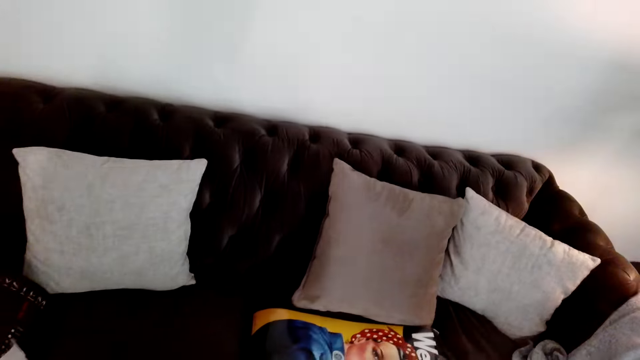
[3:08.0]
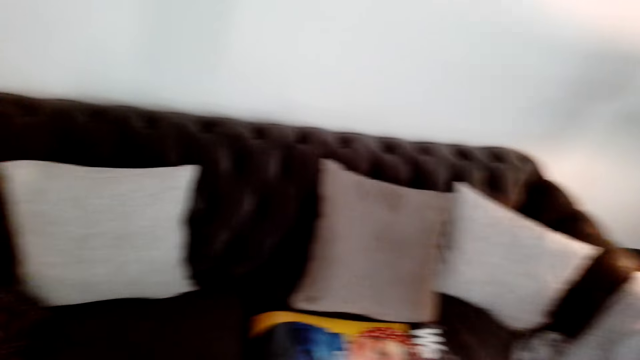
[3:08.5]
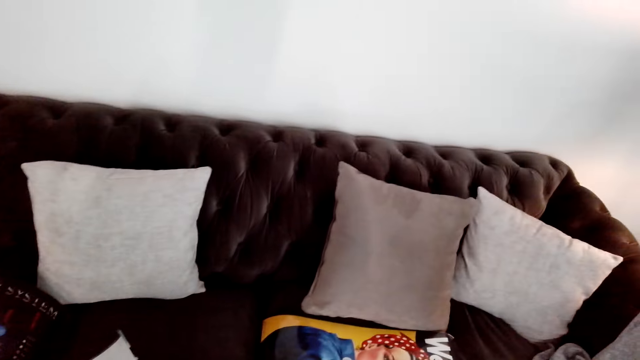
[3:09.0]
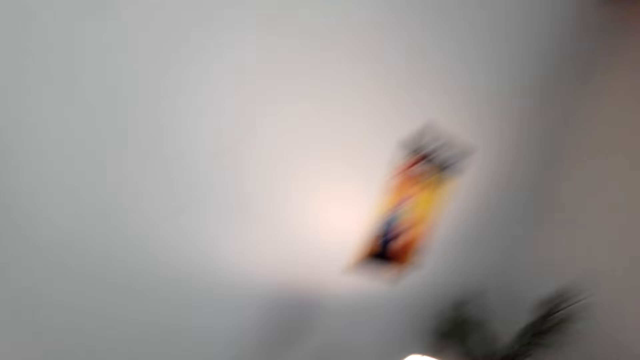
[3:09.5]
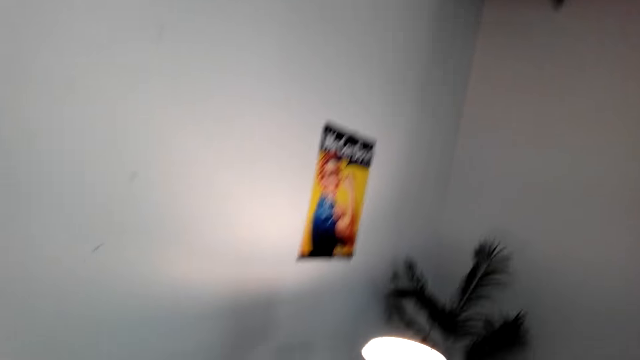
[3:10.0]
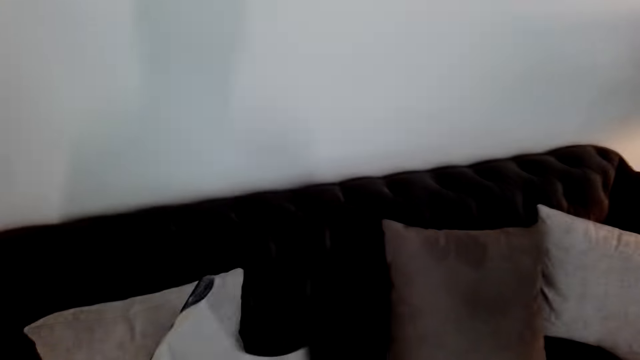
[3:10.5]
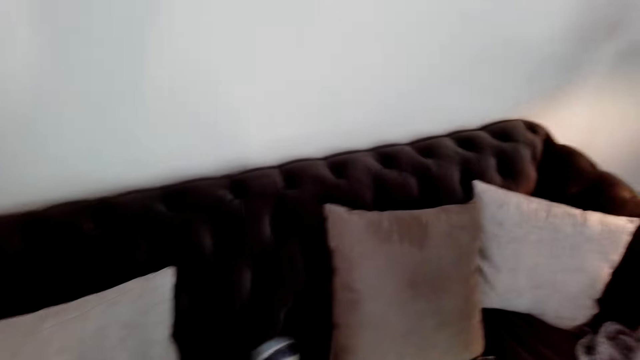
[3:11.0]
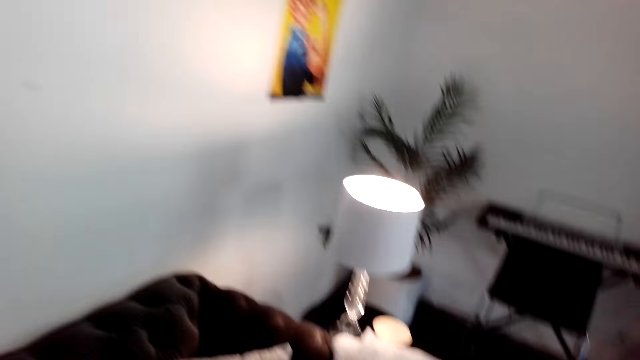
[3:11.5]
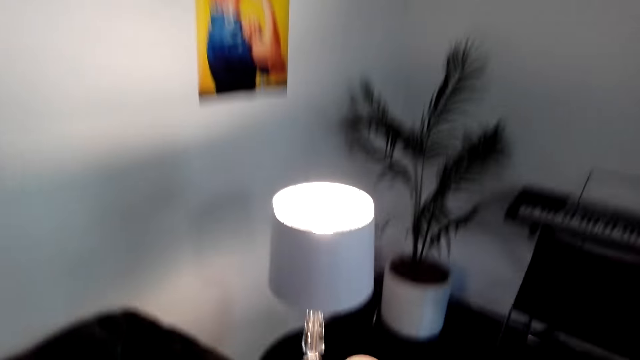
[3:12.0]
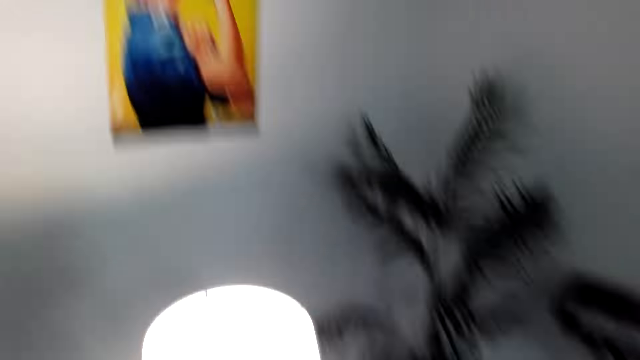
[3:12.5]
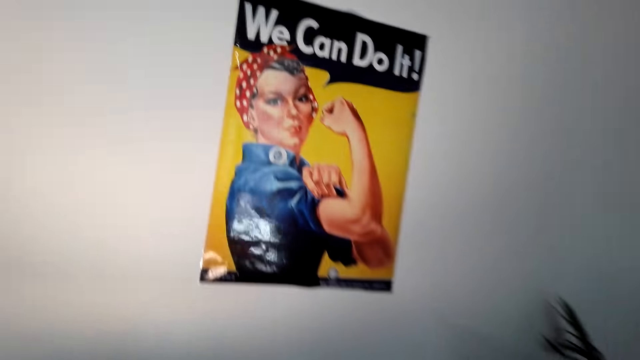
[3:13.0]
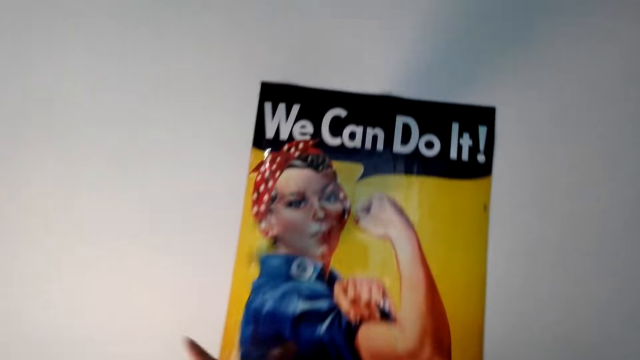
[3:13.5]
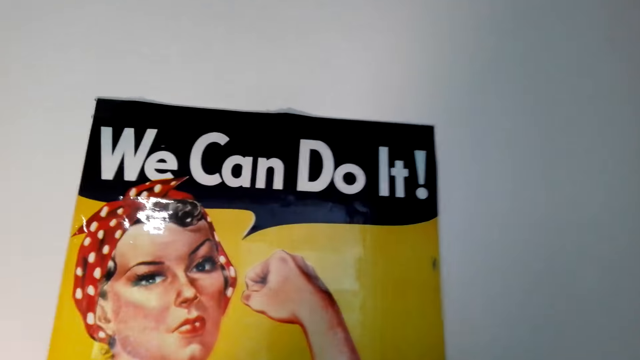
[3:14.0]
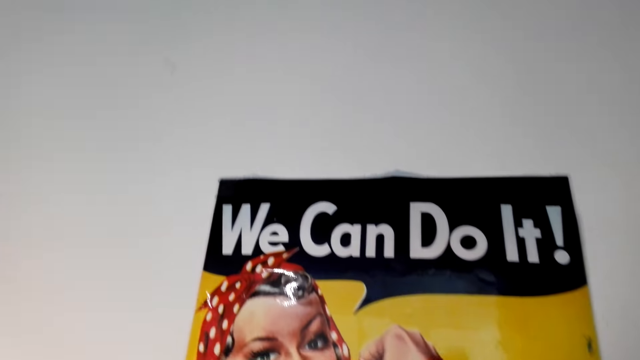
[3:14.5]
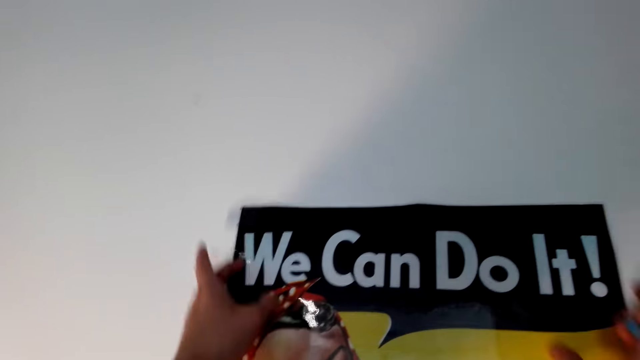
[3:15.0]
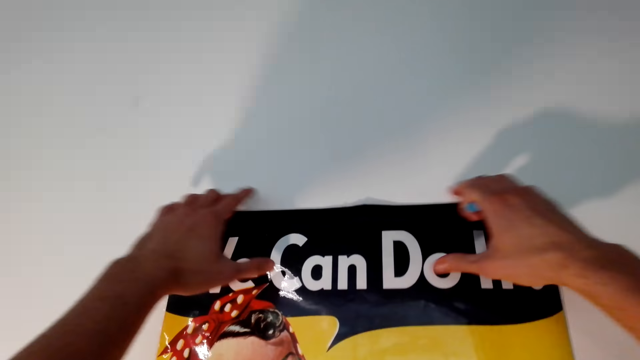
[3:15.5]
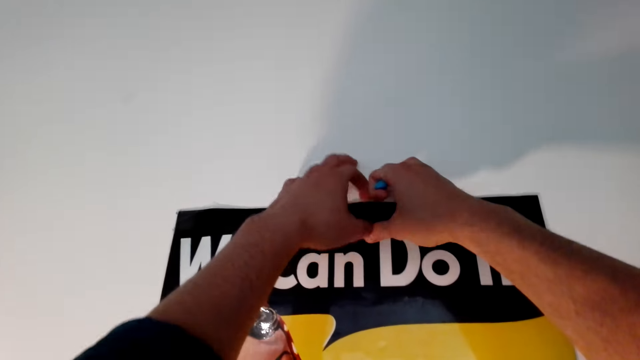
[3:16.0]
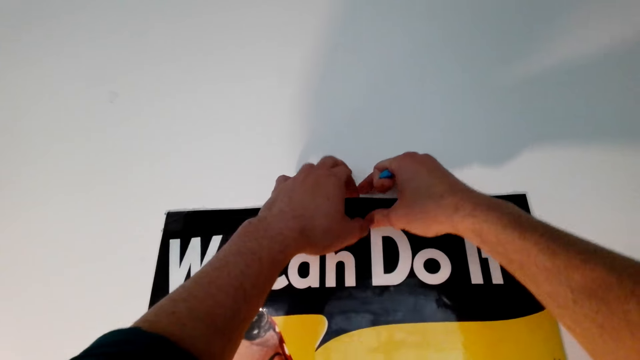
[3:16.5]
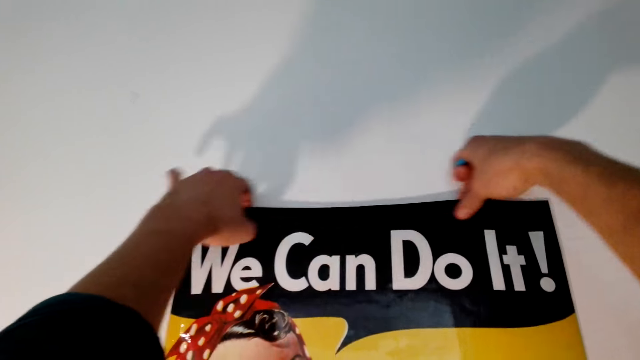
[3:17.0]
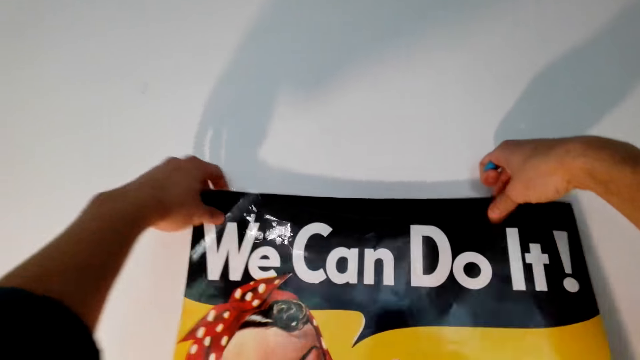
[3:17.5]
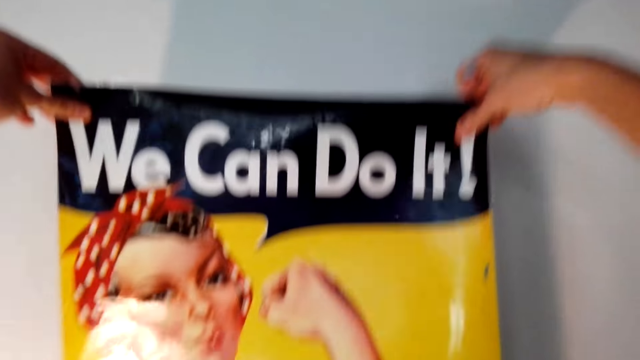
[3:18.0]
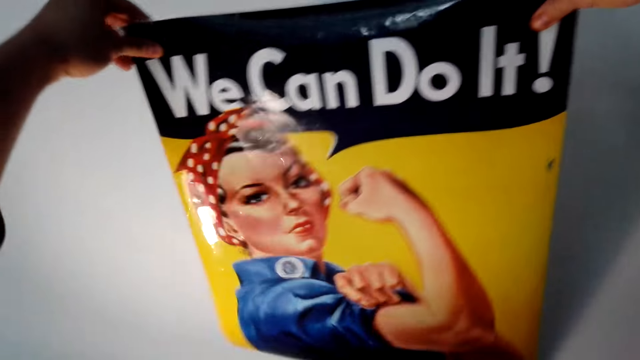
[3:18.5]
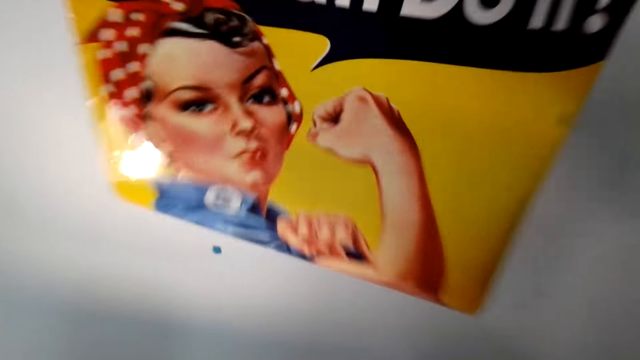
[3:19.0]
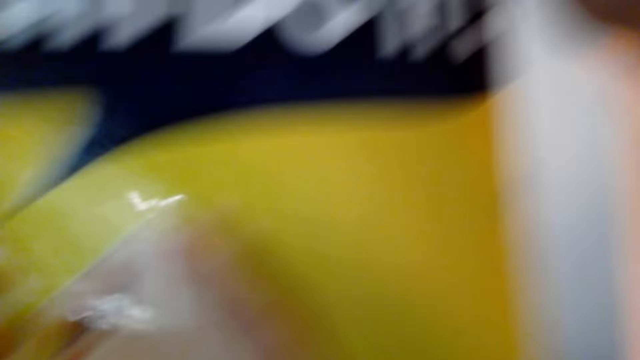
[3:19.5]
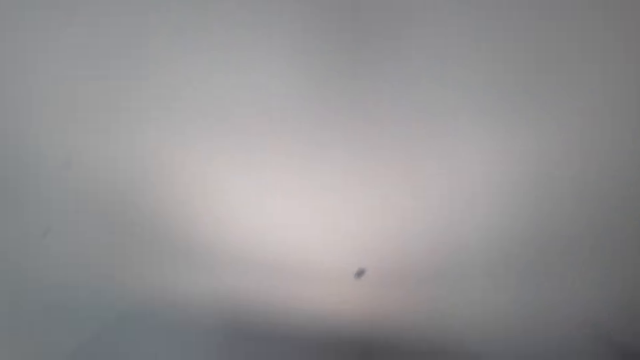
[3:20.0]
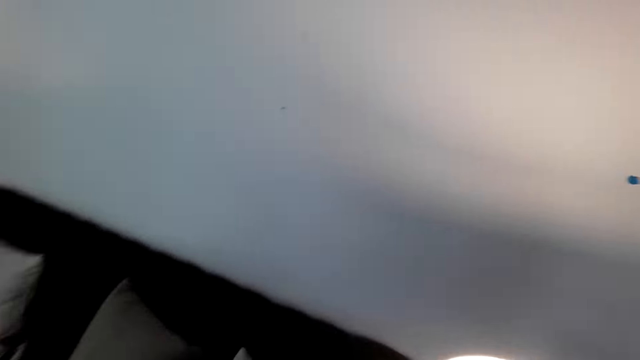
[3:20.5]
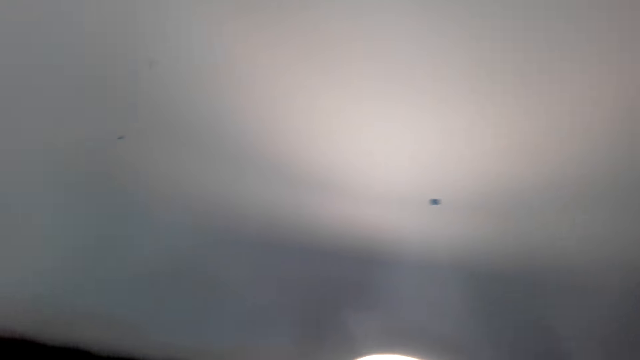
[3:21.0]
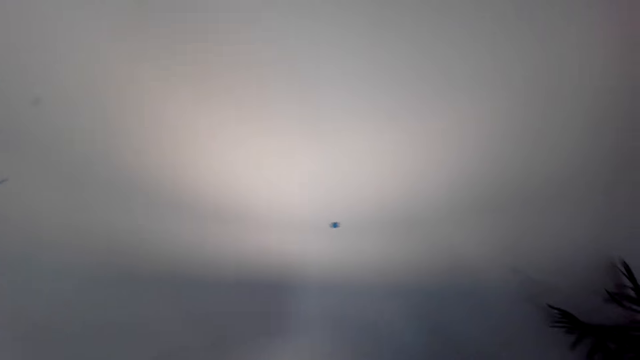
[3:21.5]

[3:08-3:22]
The camera wearer moves the wall picture on the hand. They walk. They move the hand to the wall. They touch the poster. They remove the poster from the wall.

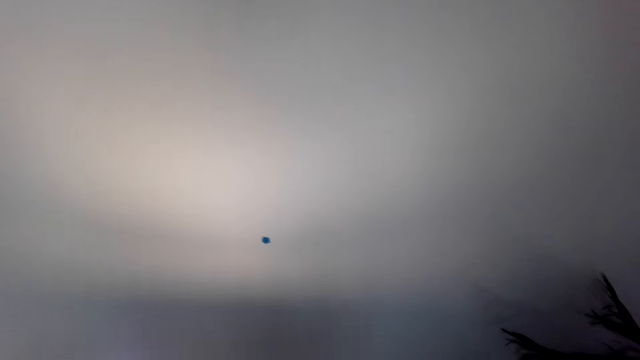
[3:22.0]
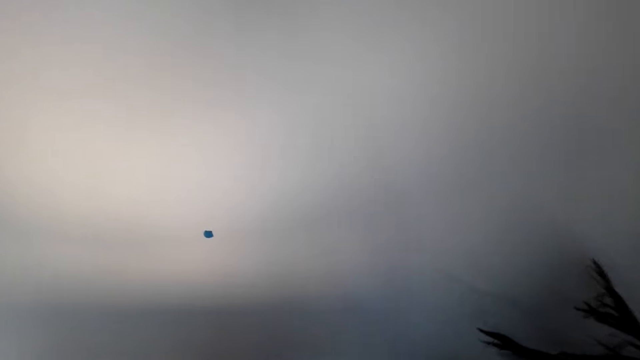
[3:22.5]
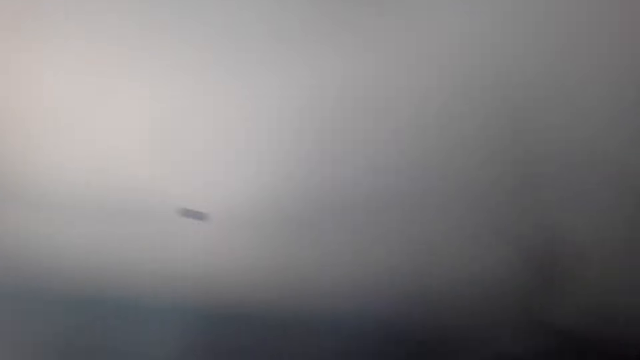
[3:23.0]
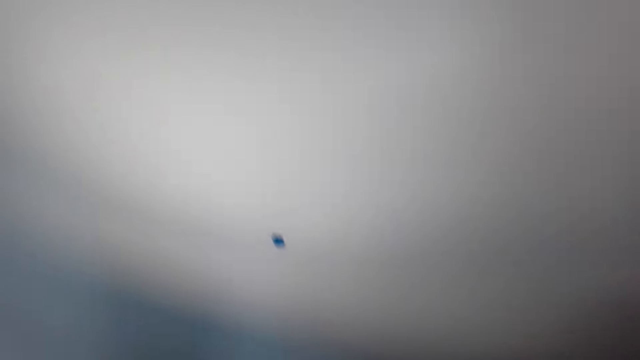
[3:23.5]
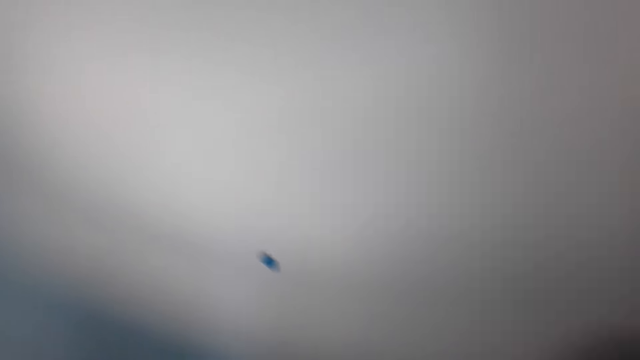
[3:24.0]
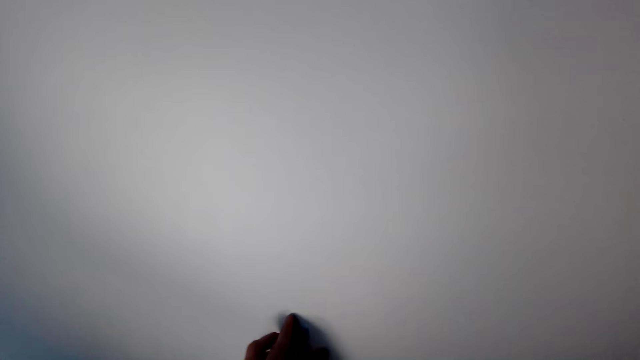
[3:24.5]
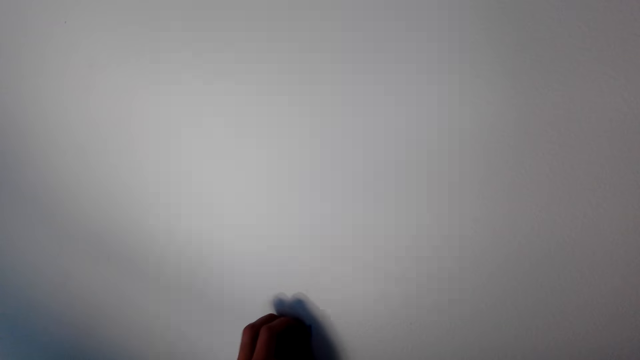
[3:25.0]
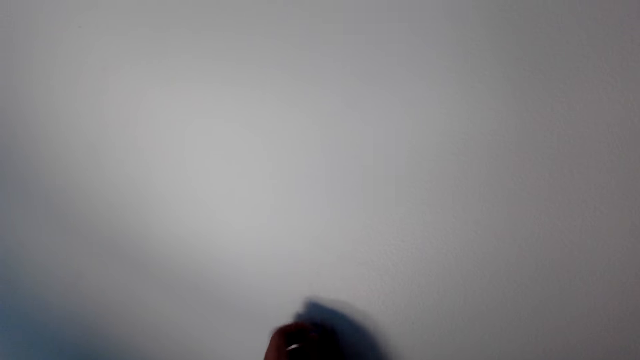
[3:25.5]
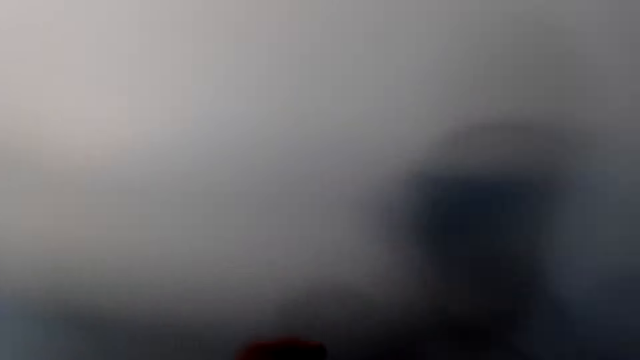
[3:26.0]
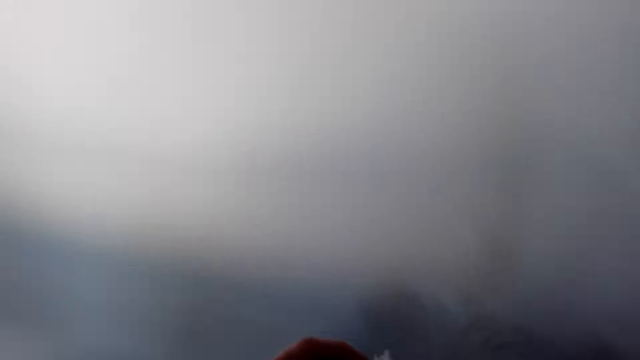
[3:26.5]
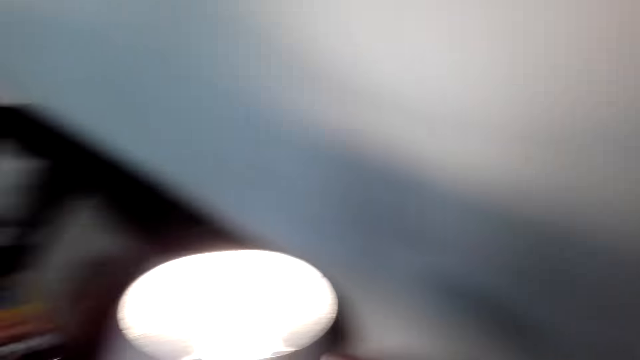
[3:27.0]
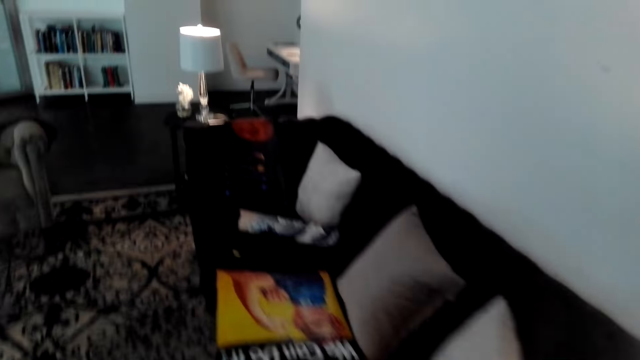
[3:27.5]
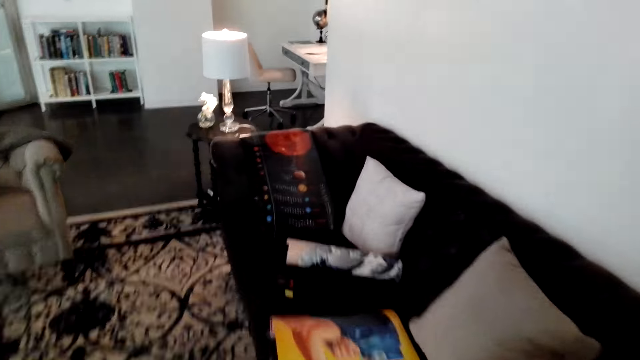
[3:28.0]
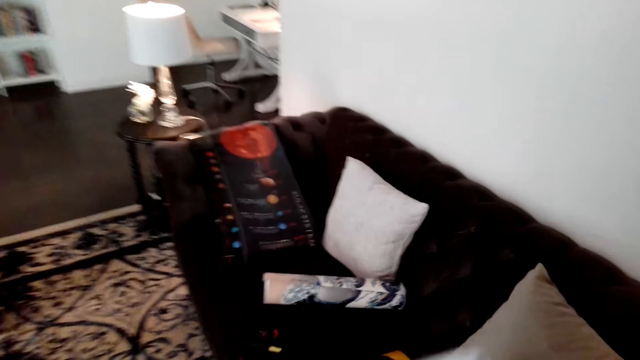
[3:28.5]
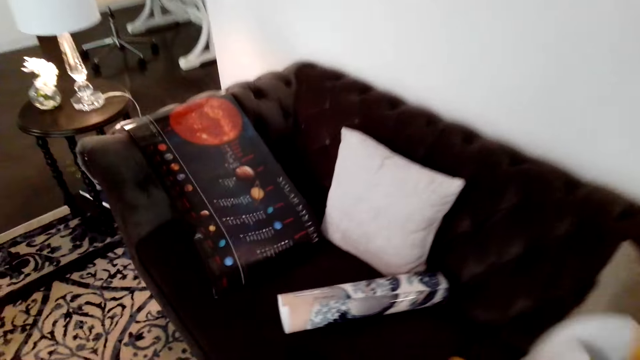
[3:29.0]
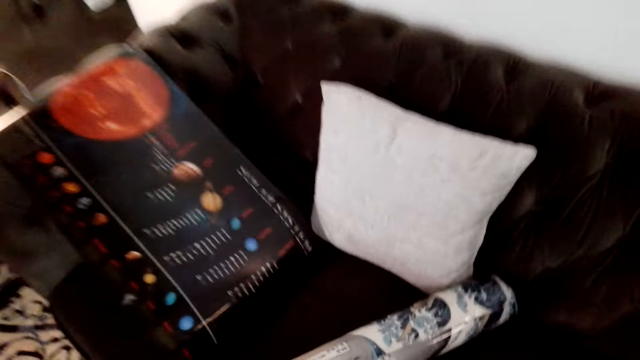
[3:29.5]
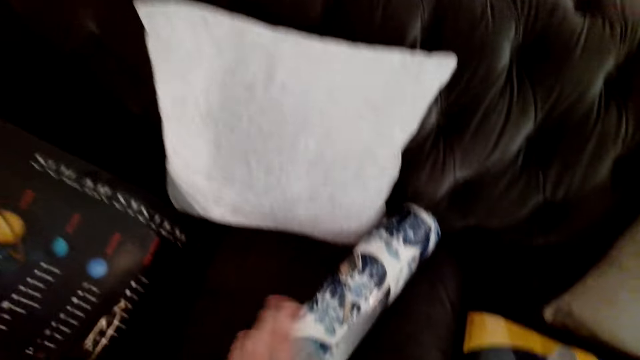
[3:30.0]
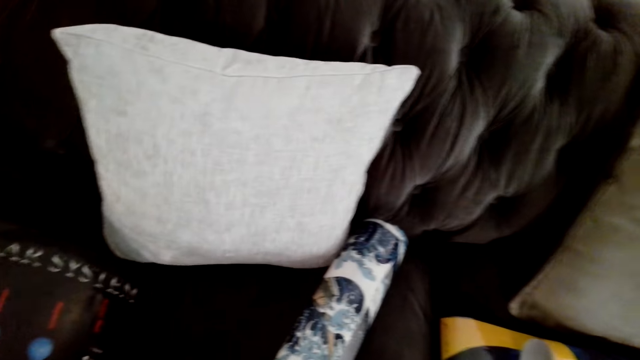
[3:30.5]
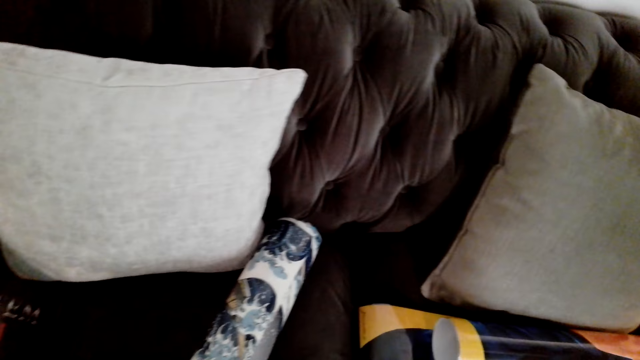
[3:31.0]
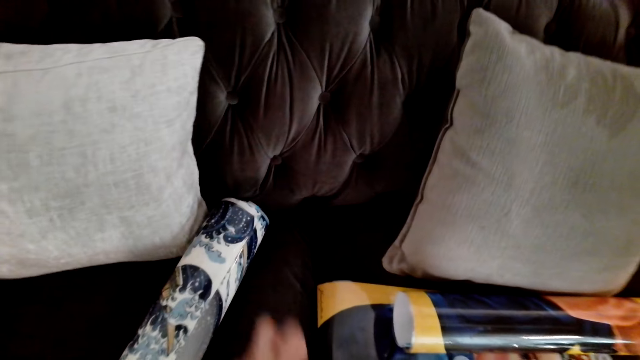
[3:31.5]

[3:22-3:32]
The camera wearer removes the poster tack or gum from the wall. They put the gum on the wall picture. They walk. They throw the poster on the sofa. They put the wall paper on the chair. They move the hand on the chair.
